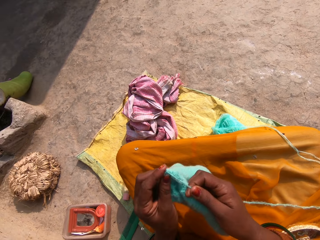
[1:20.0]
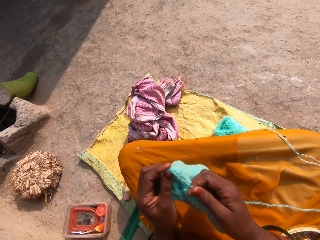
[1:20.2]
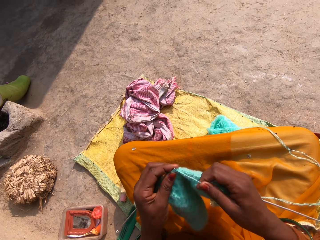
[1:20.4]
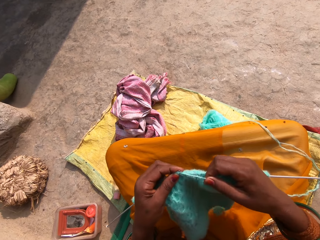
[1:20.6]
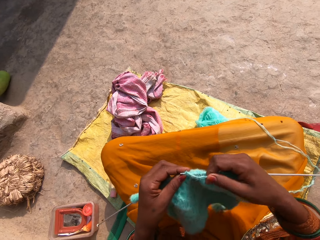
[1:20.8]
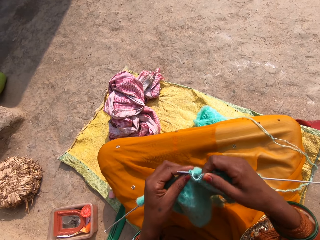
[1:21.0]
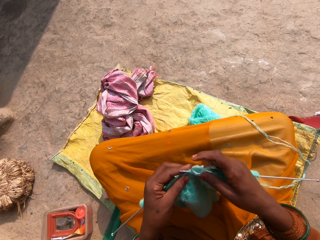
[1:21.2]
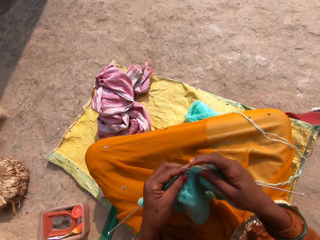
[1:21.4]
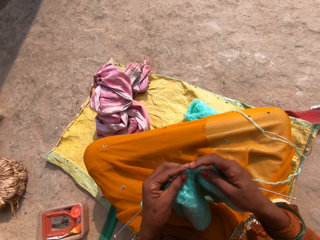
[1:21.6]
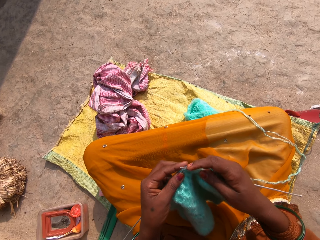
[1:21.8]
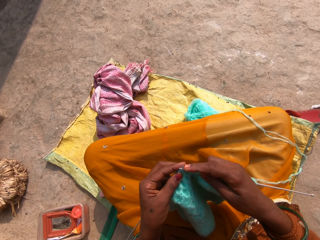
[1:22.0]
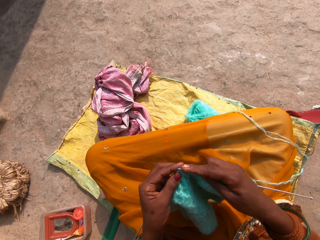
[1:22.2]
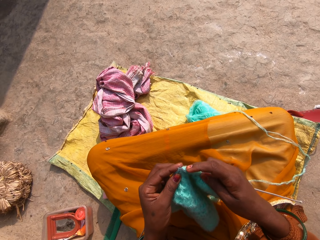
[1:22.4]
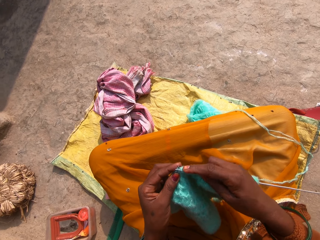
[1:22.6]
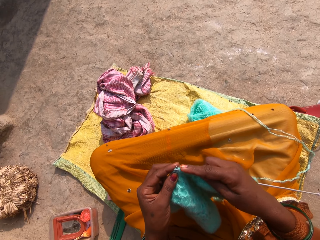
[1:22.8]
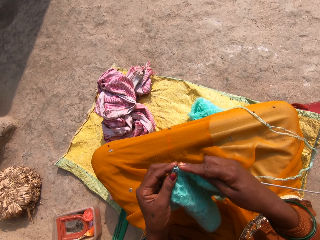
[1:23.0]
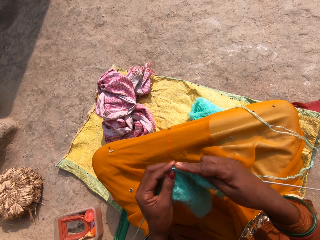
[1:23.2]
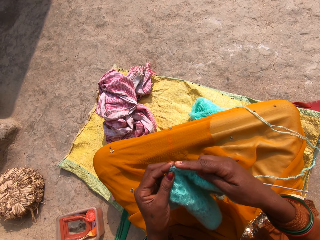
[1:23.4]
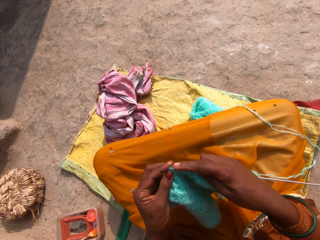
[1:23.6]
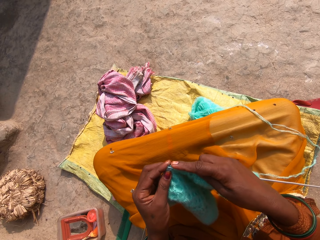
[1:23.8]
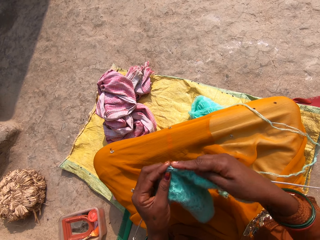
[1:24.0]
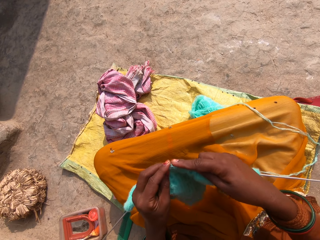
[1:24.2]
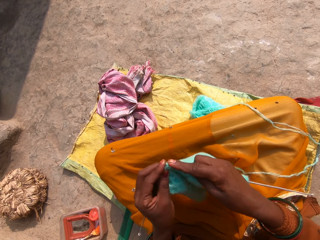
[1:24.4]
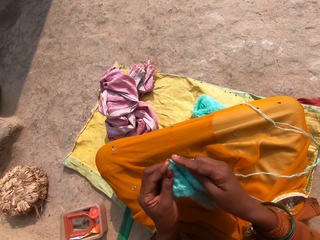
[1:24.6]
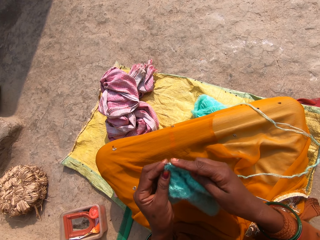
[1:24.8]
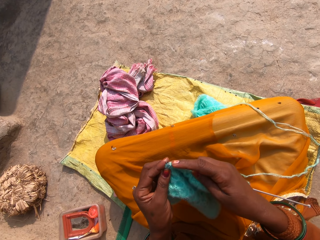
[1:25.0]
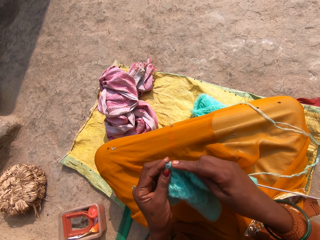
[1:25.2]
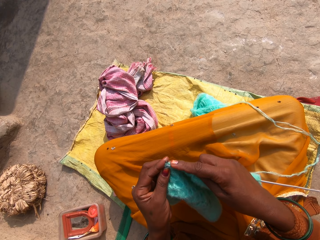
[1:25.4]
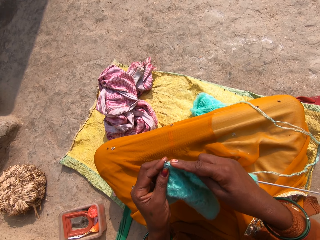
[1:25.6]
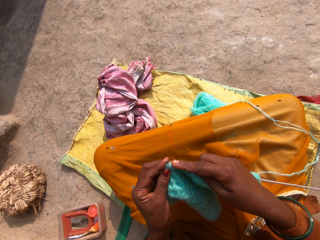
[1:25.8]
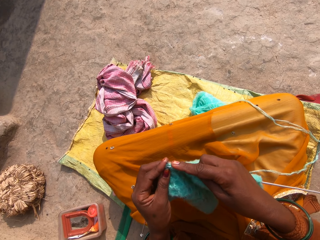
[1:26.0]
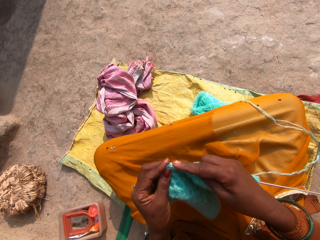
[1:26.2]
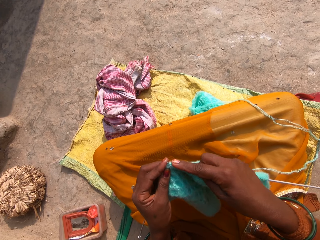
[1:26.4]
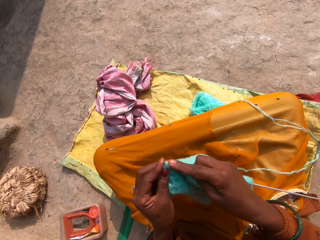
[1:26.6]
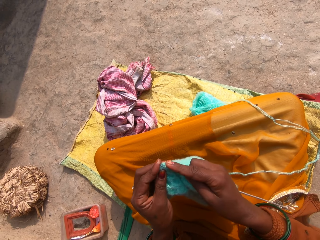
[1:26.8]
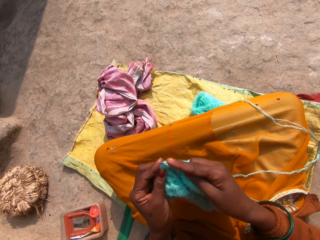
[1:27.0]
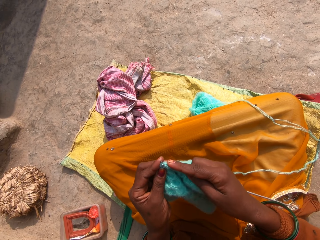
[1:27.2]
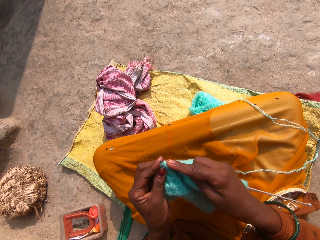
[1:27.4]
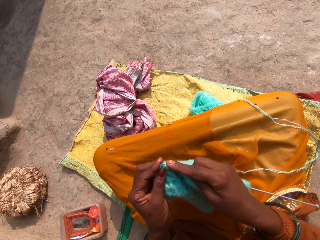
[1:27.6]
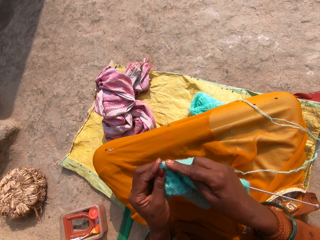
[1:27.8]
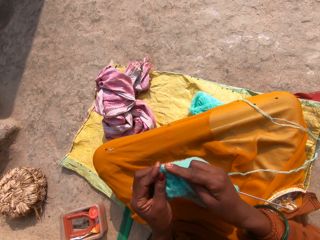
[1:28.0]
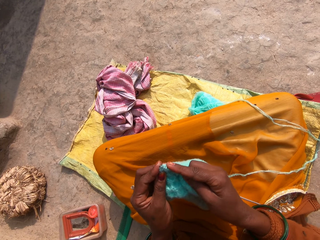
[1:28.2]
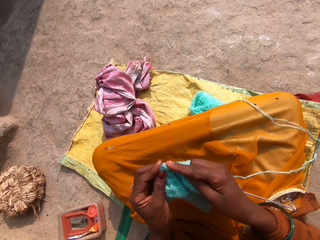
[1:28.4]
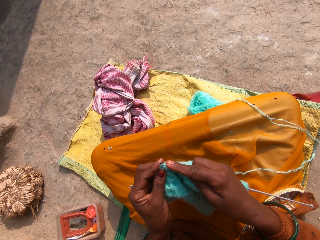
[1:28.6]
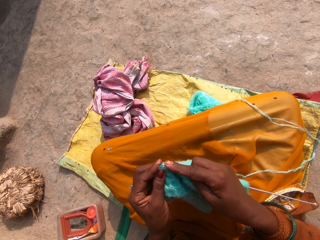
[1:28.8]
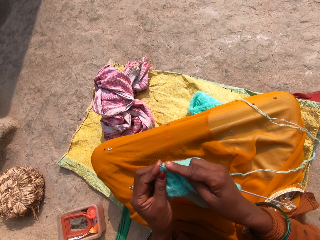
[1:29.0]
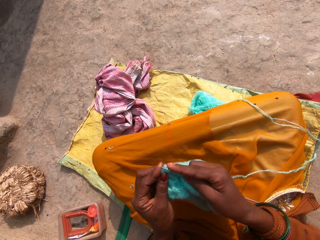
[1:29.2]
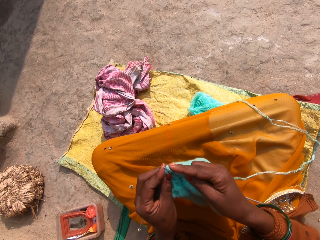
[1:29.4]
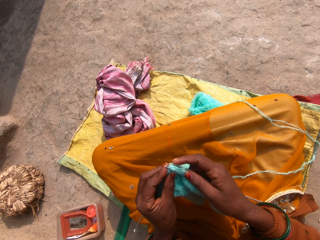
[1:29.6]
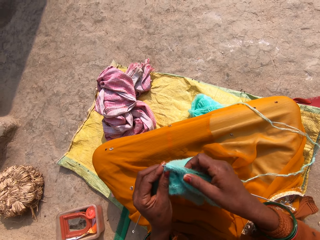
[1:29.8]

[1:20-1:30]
The camera wearer knits the fabric with the knitting pins and the yarn.

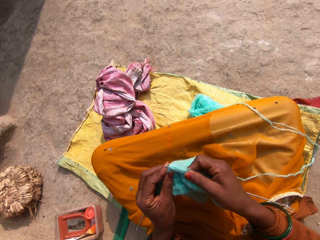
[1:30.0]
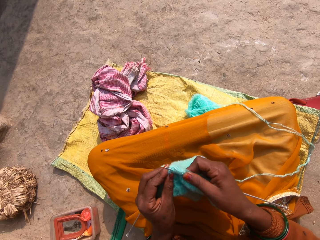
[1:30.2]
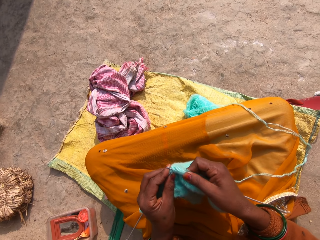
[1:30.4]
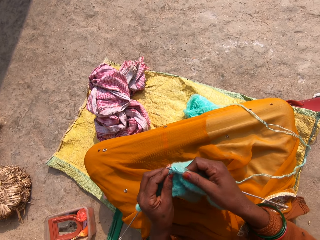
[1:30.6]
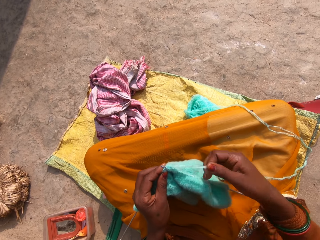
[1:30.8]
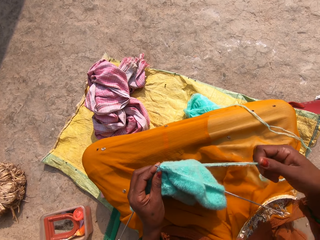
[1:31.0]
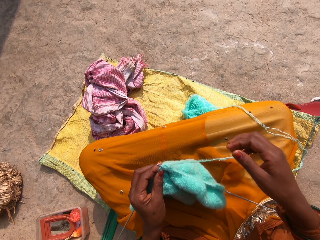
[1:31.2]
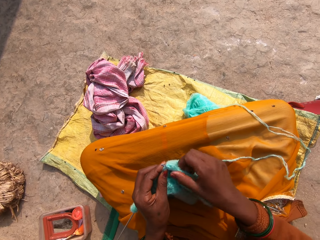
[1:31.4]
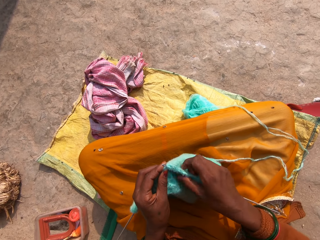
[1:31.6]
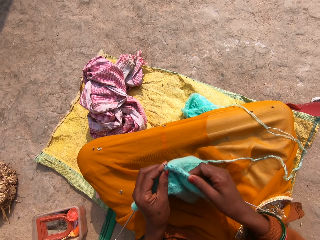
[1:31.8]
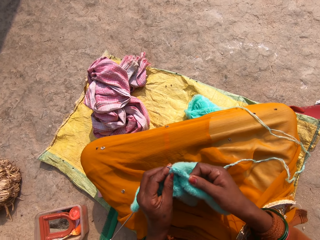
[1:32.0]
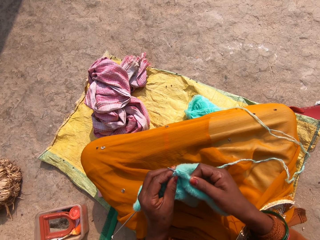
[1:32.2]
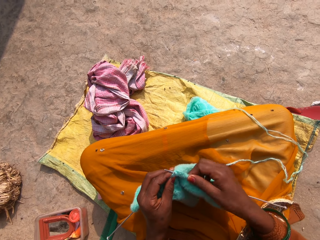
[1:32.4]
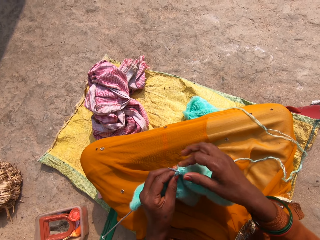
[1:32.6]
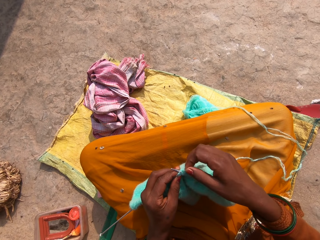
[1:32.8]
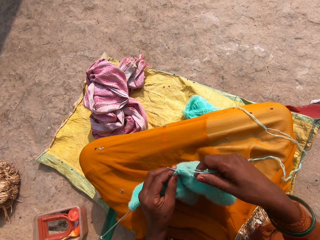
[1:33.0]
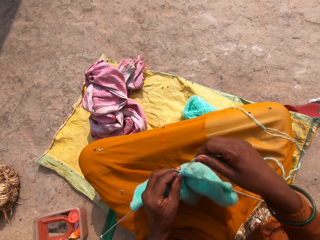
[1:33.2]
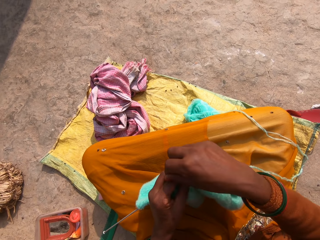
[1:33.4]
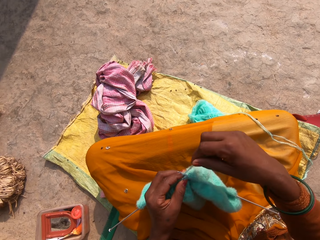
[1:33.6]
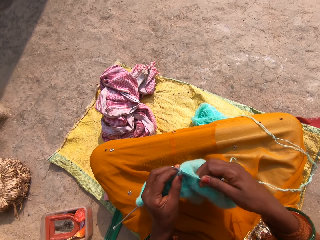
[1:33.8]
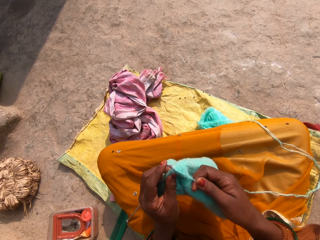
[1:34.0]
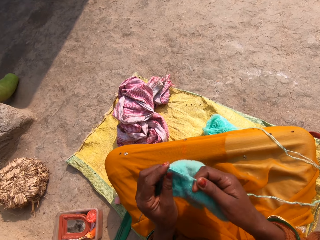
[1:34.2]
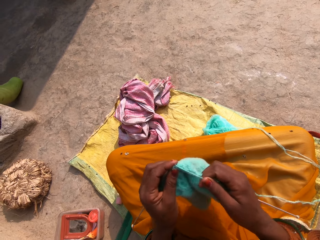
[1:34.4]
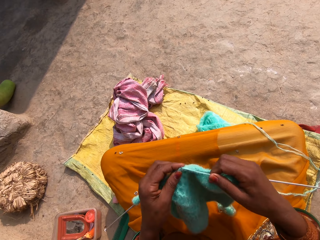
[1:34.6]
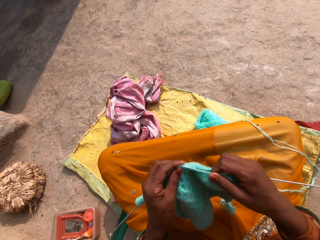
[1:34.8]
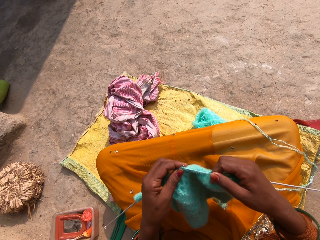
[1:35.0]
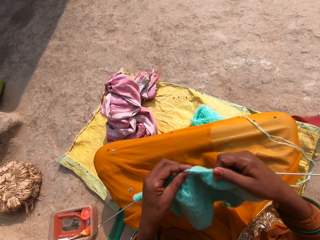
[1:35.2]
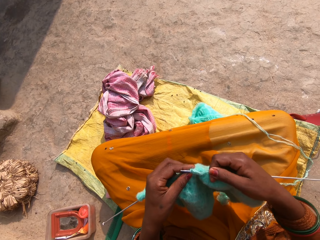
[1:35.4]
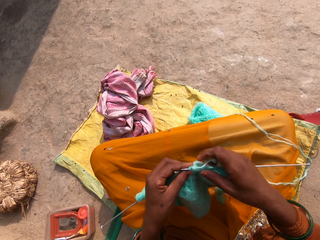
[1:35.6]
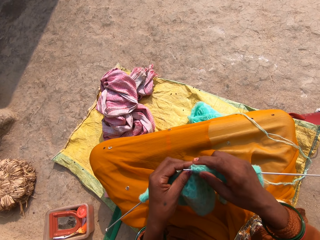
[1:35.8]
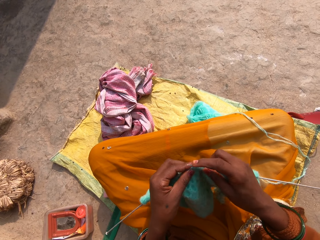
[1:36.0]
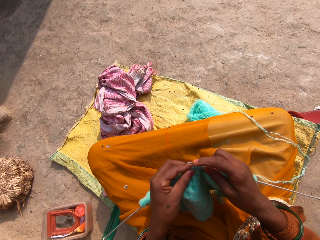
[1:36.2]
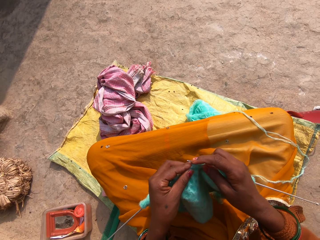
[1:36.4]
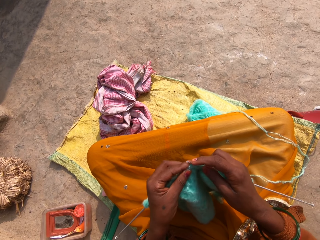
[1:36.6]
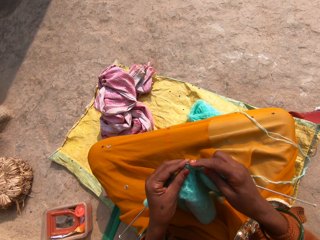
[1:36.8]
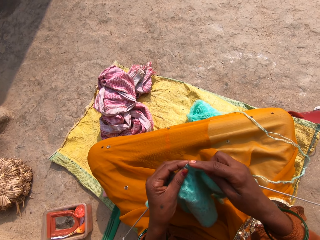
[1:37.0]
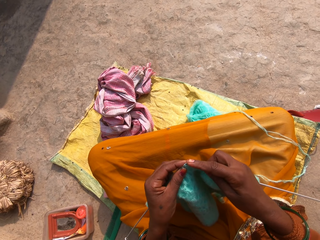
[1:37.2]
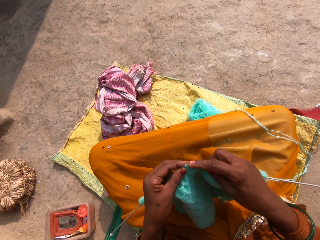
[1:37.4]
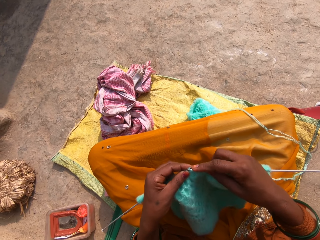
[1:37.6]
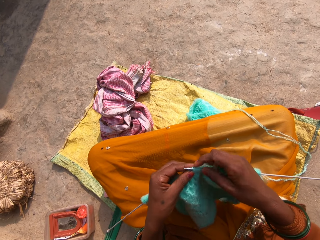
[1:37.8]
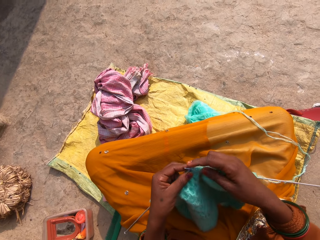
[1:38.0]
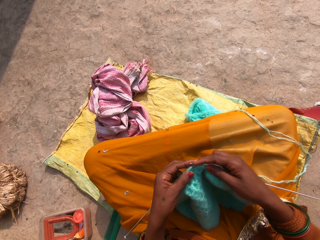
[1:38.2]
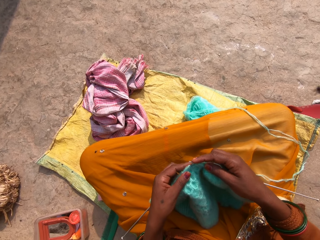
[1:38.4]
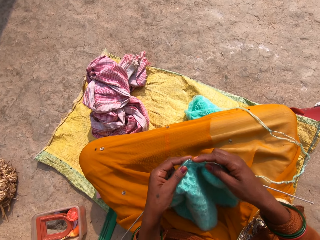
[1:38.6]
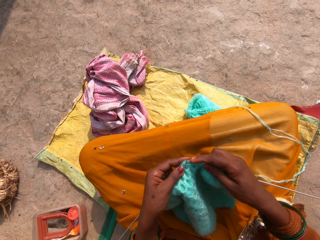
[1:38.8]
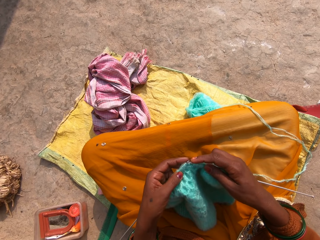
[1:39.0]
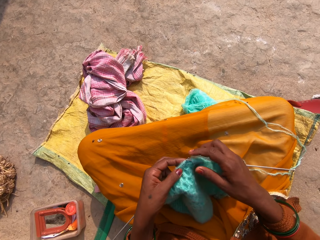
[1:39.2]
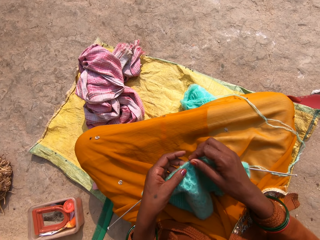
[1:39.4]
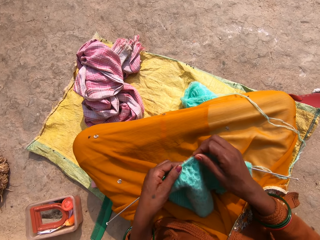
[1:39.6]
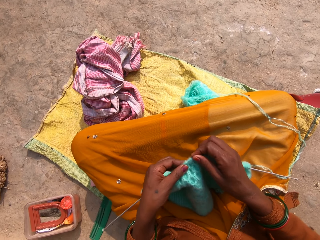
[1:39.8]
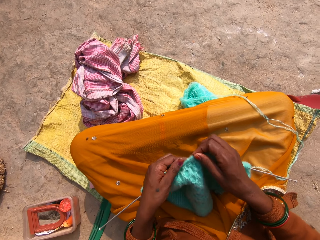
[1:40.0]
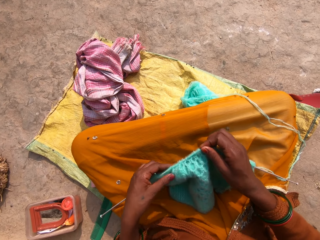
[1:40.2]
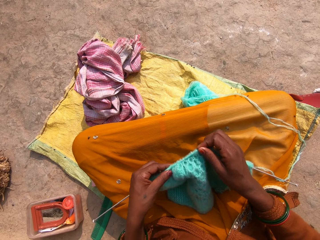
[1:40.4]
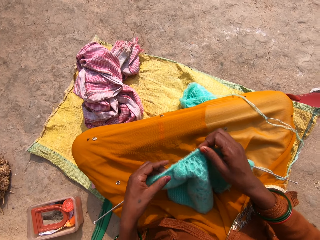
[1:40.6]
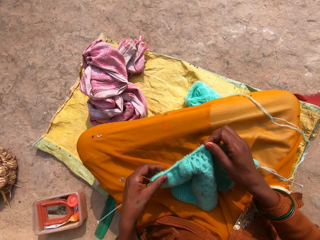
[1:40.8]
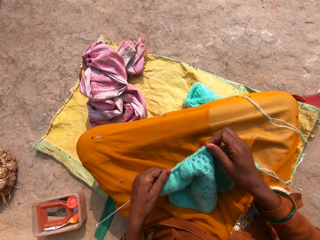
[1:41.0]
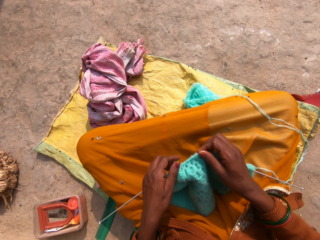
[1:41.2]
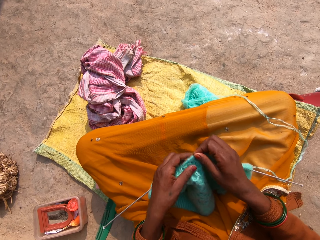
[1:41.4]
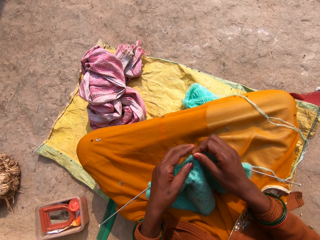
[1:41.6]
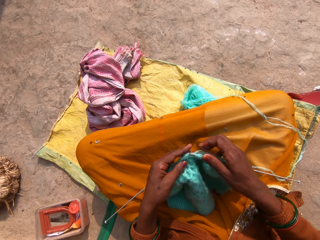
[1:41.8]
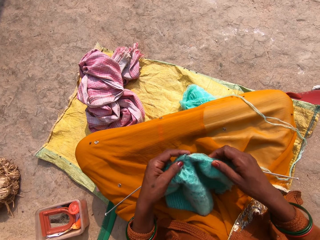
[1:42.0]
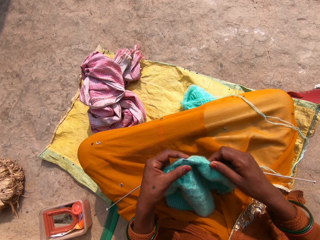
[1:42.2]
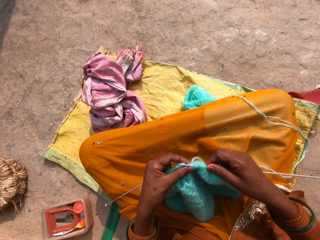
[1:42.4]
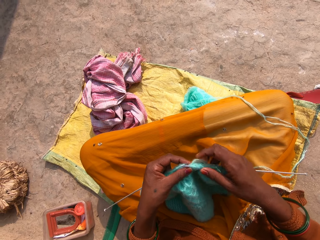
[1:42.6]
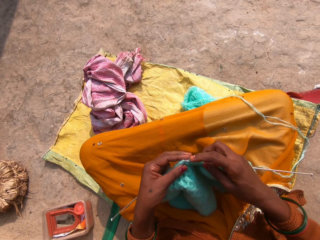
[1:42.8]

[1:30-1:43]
The camera wearer pulls the knitting whole. They knit the fabric using a straight needle. They roll the knitting whole on the straight needle. They knit the fabric using the straight needle. They pull the knitting whole on the fabric.
